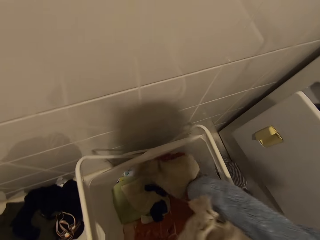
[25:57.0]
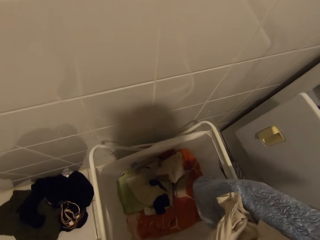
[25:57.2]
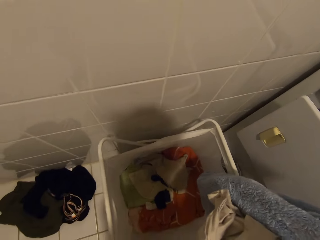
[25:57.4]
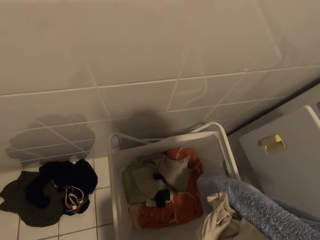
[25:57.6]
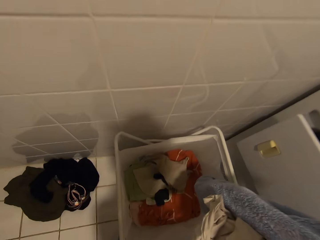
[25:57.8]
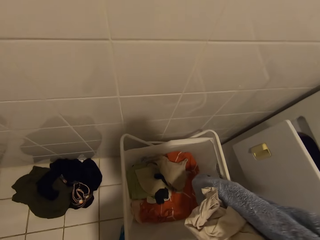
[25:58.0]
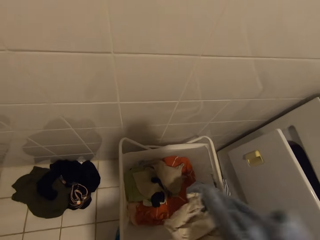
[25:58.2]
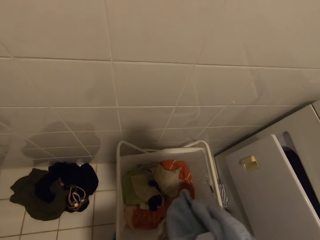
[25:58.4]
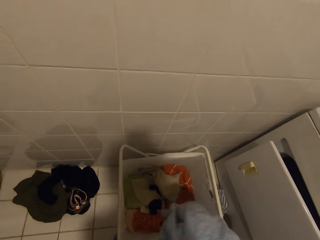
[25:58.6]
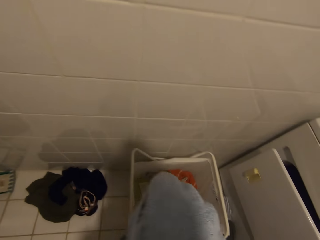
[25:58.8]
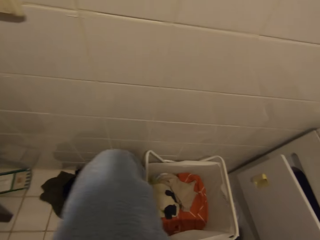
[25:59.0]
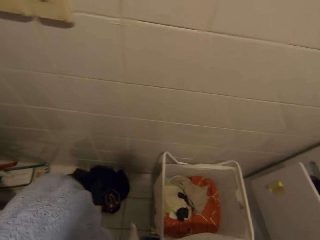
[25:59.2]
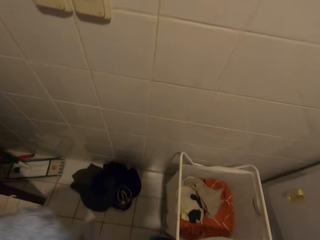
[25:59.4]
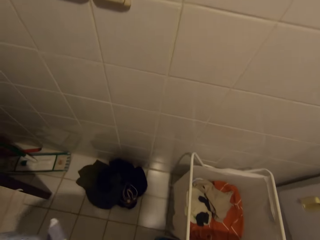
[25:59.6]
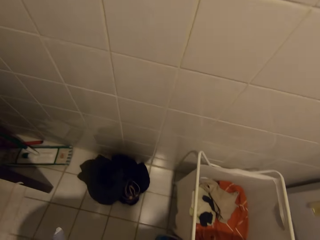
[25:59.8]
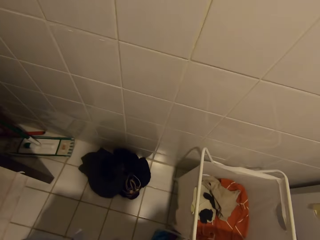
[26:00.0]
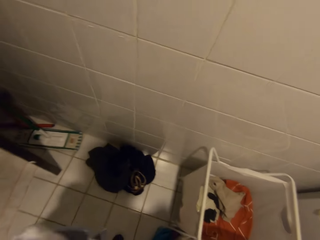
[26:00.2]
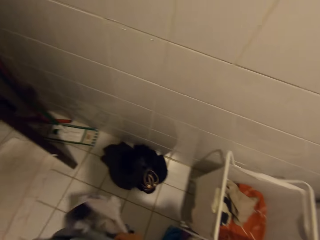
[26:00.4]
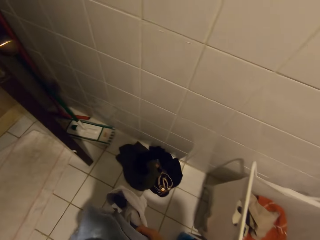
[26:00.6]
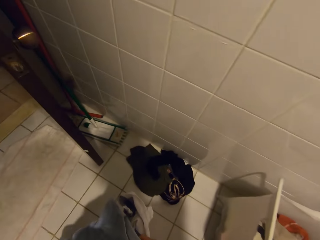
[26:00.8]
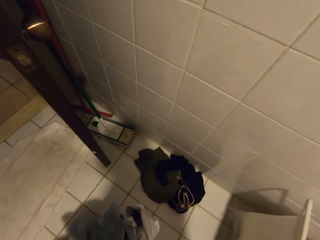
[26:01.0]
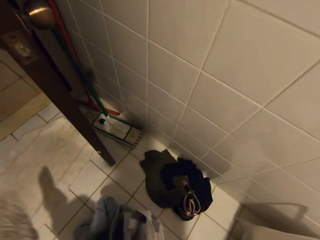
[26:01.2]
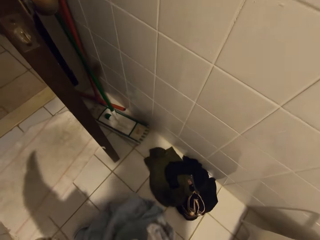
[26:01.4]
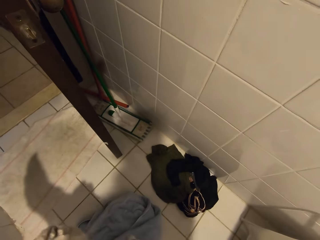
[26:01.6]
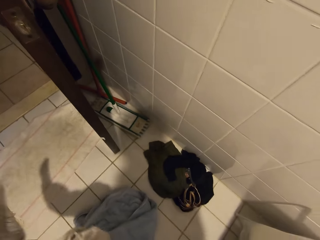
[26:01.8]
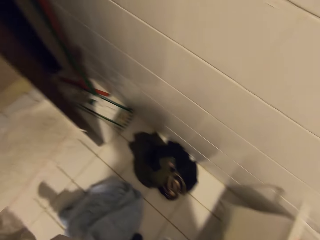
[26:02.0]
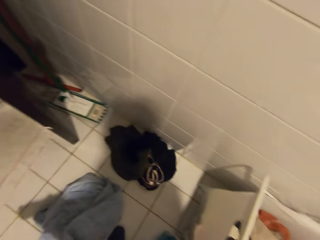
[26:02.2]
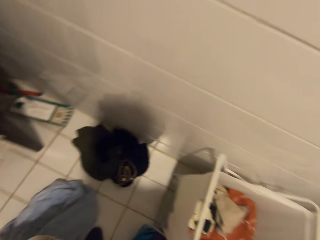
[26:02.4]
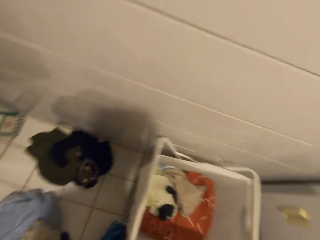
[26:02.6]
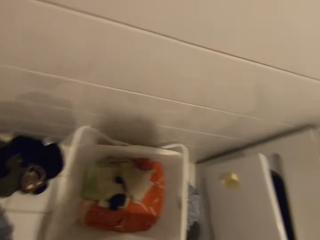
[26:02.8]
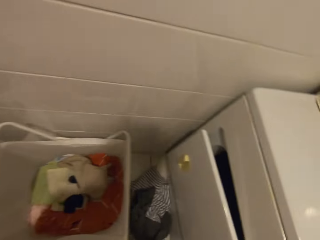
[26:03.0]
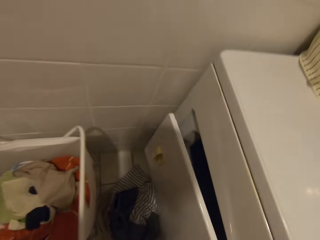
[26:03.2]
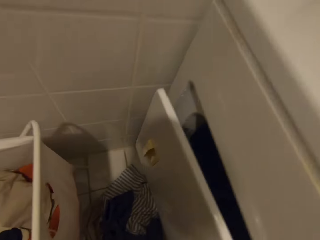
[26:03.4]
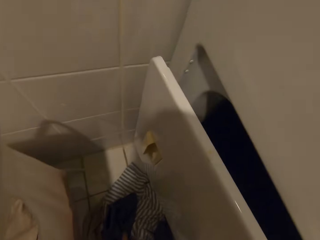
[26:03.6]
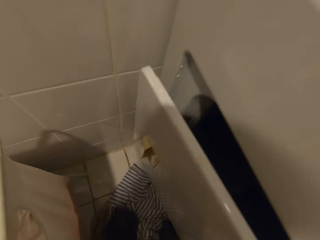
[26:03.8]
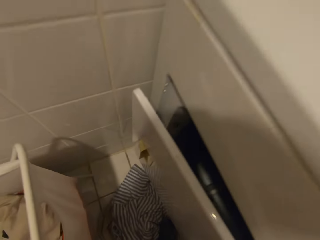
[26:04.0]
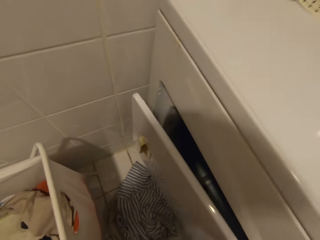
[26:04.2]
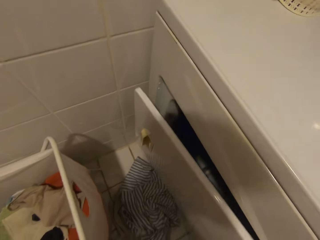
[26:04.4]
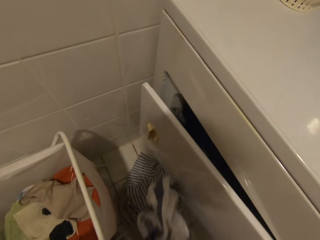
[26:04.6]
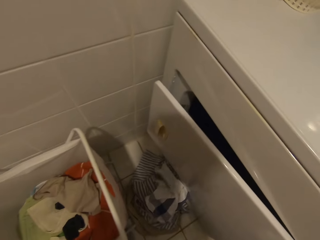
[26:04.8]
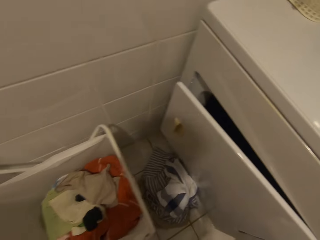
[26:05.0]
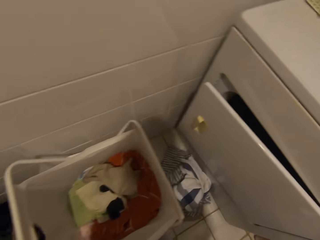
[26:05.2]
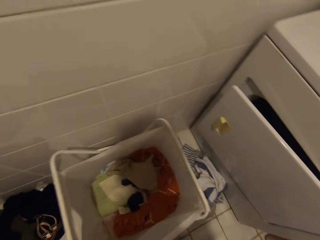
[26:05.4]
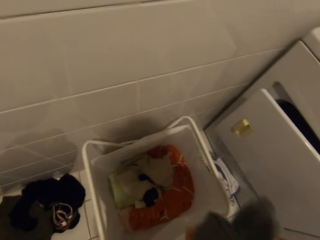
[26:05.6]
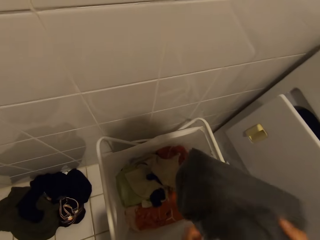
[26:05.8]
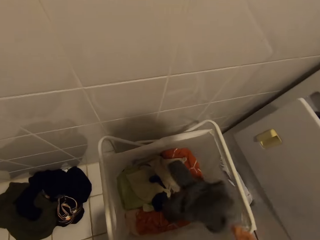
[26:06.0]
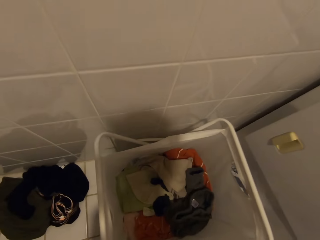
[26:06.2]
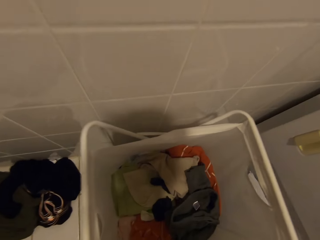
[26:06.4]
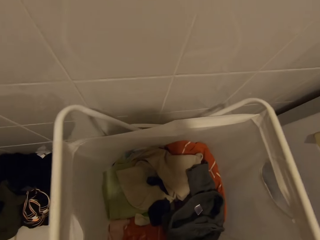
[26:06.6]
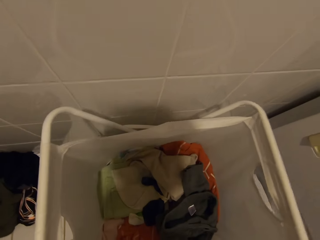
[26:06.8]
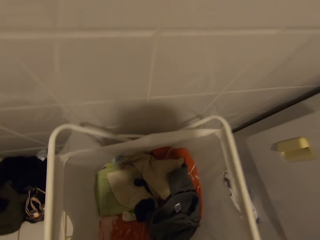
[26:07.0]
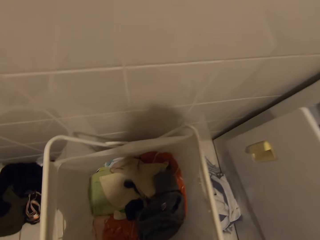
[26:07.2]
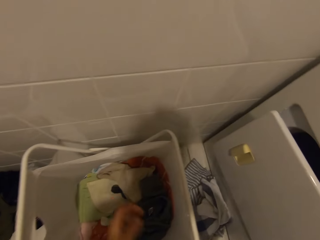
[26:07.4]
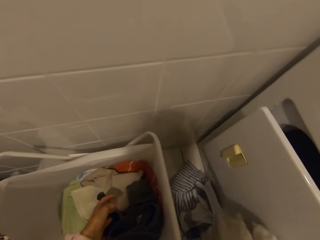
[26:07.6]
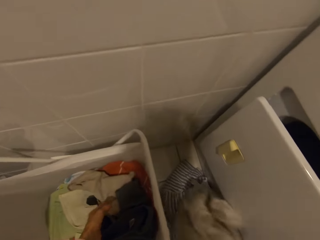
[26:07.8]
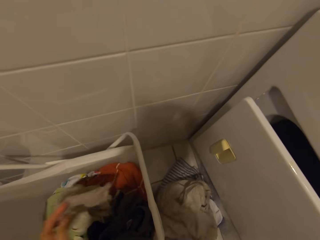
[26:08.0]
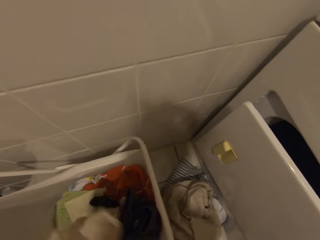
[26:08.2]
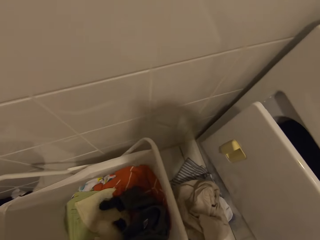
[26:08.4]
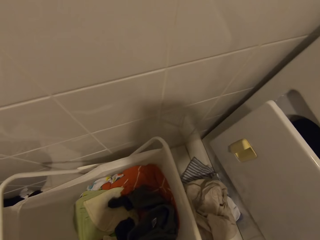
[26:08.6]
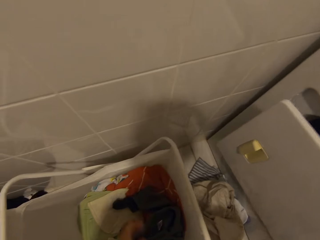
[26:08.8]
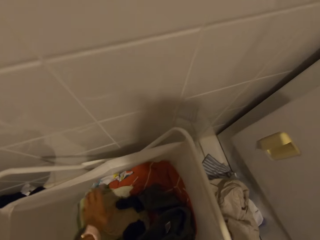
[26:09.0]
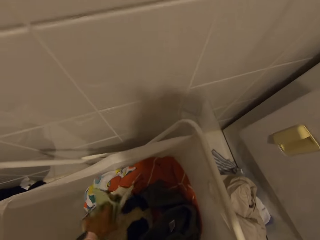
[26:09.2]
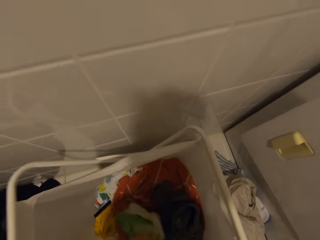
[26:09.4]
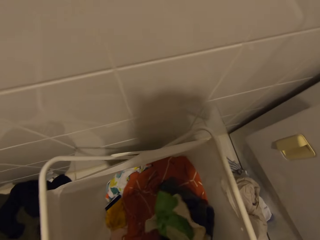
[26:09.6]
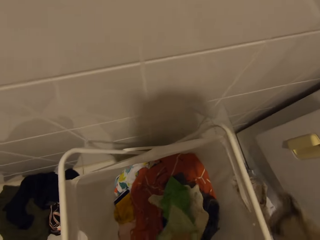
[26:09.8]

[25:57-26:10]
The camera wearer looks around. They put the towel on the floor. They pick the cloth on the floor. They put the cloth in the cloth basket. They put the cloth on the floor. They pick a cloth in the cloth basket.

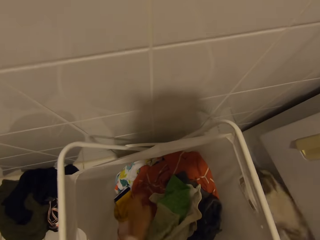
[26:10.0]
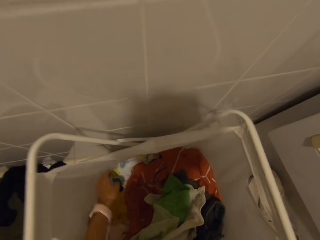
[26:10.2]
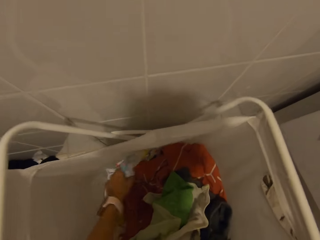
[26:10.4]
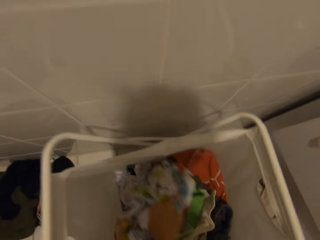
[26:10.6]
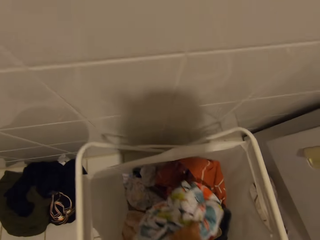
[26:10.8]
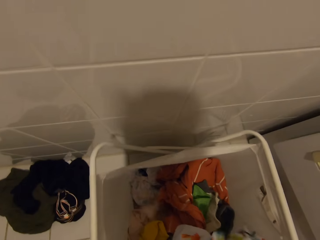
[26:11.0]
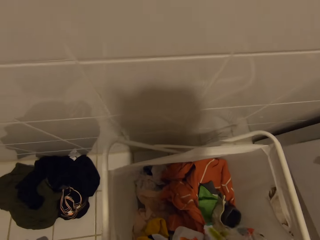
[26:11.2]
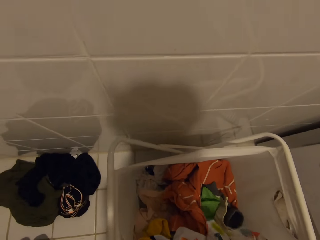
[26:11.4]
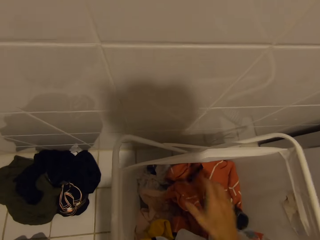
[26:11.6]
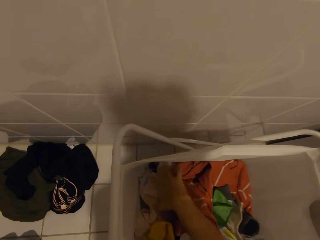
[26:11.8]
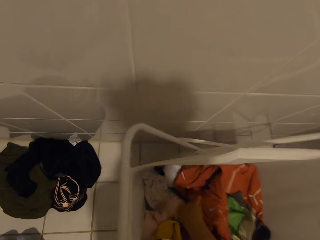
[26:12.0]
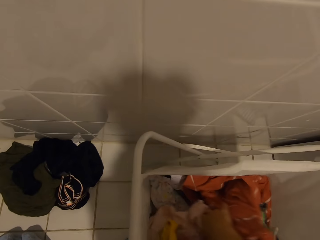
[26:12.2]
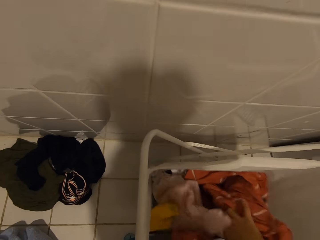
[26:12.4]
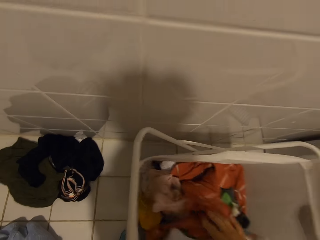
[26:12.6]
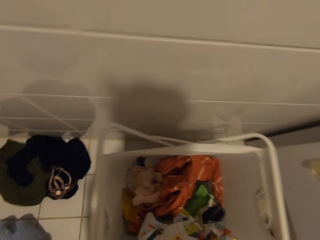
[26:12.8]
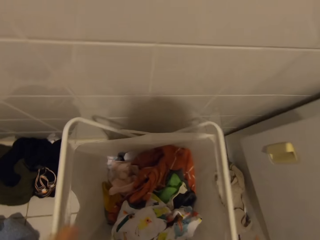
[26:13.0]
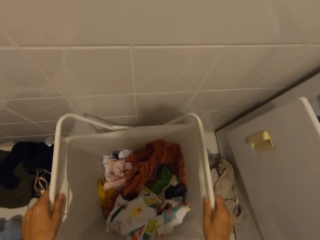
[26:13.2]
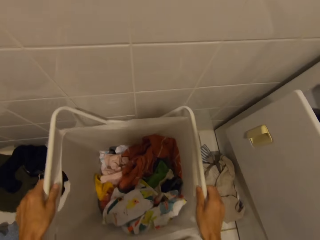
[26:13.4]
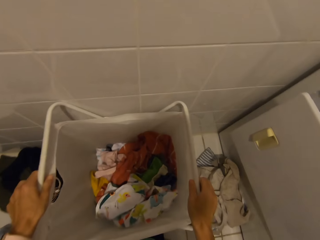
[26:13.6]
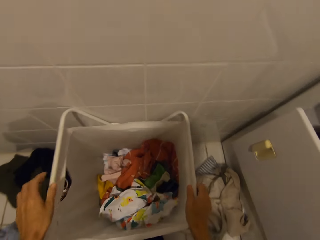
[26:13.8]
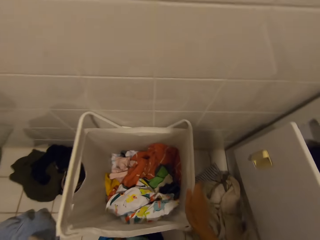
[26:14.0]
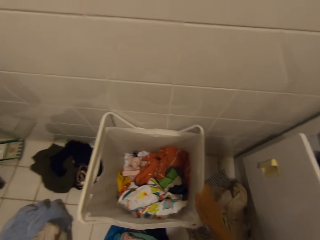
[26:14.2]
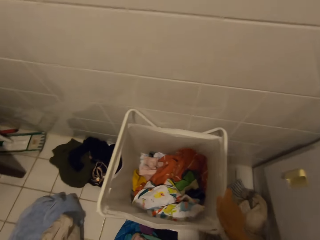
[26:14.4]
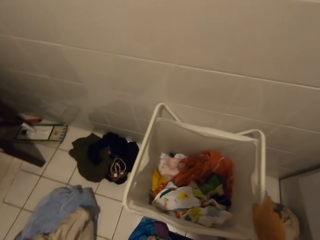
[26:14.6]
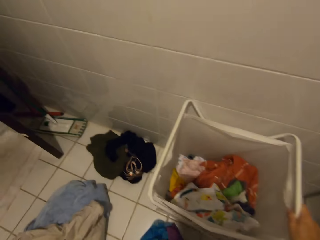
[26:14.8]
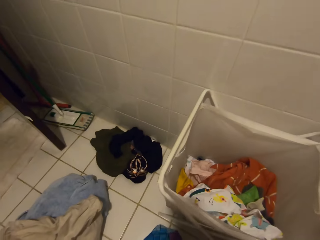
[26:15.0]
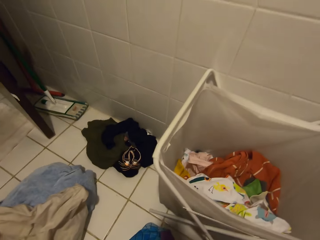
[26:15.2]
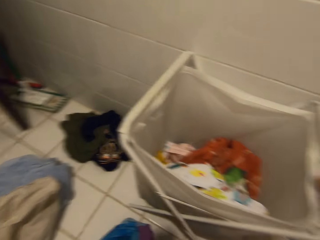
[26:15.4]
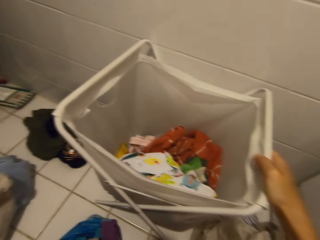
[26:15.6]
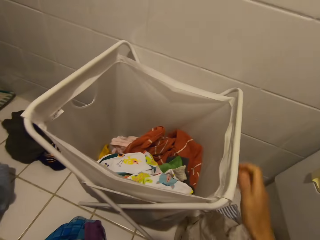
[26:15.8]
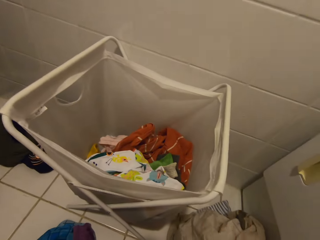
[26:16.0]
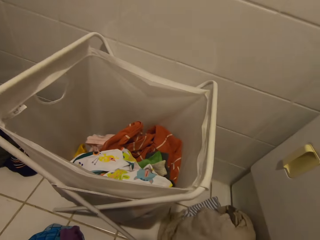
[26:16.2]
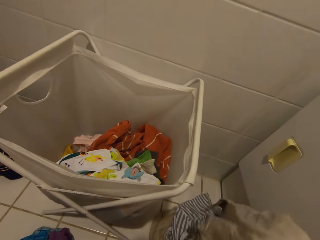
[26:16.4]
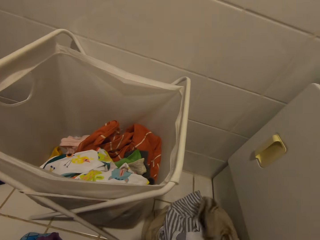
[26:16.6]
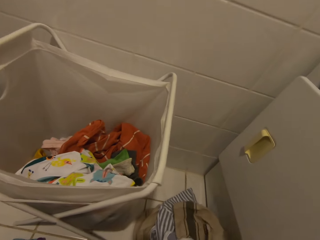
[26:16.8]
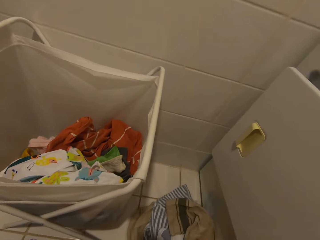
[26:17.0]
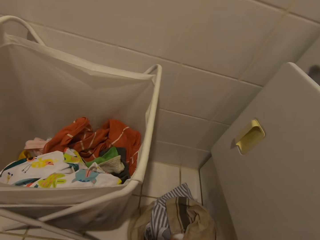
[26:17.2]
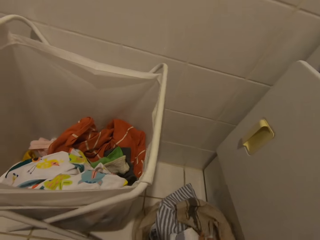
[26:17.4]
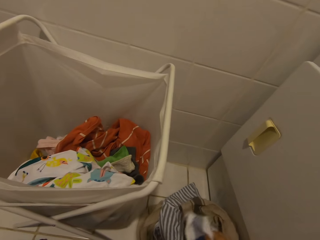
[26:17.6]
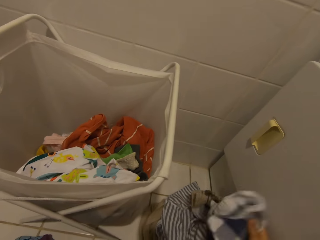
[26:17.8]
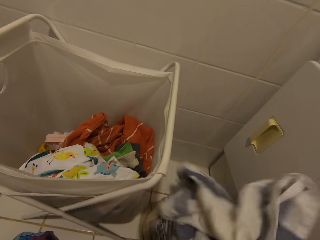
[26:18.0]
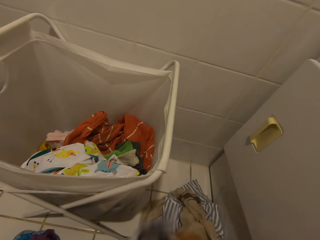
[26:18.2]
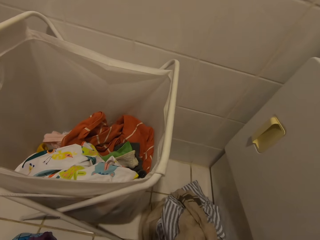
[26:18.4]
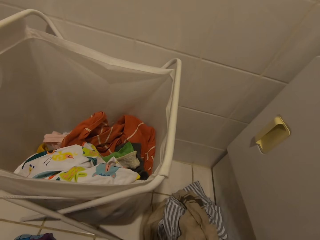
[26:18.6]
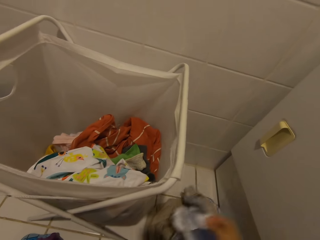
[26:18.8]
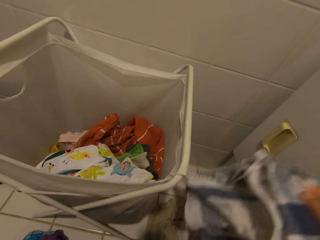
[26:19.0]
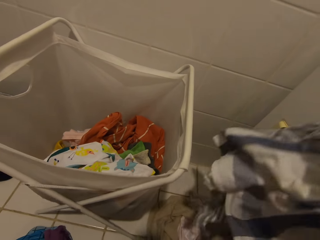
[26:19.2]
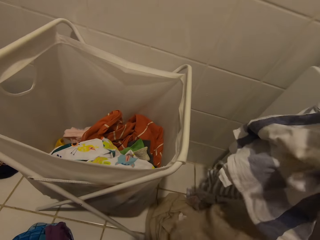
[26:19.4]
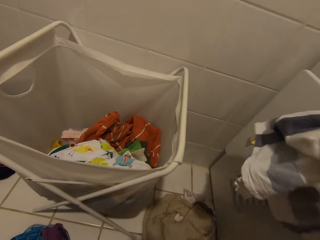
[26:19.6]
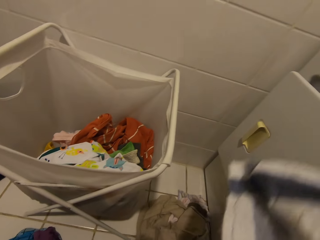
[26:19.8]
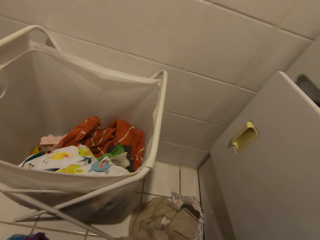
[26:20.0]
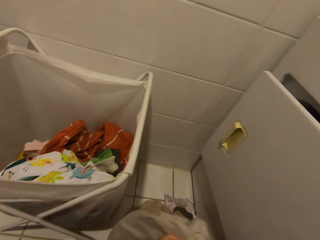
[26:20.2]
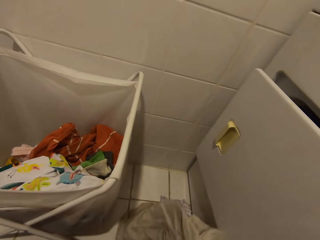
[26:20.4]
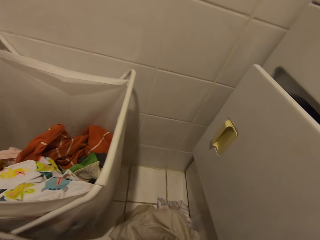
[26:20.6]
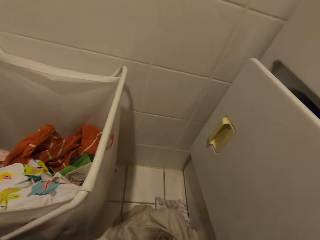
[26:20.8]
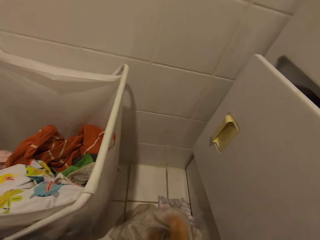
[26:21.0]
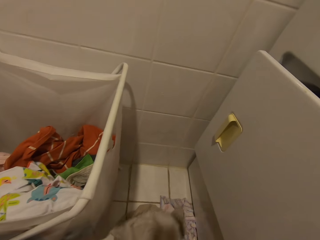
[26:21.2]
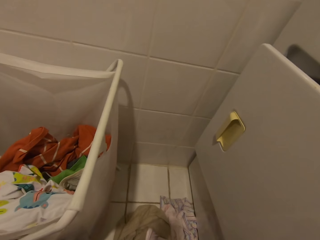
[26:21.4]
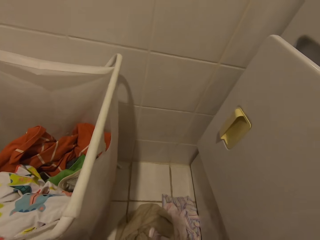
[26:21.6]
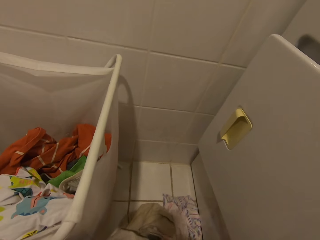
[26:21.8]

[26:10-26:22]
The camera wearer puts the cloth on the floor. They touch the clothes in the cloth basket. They touch the cloth basket. They pick a cloth on the floor.
